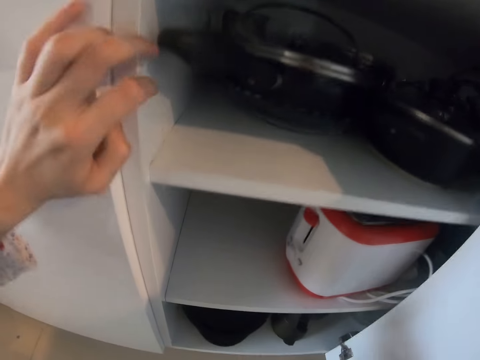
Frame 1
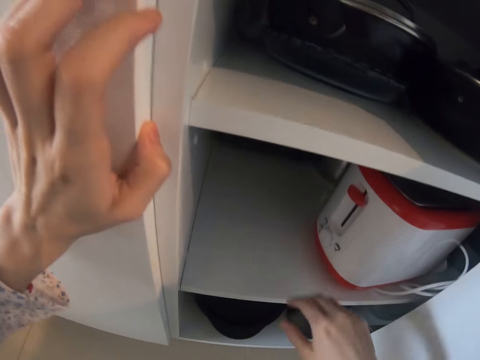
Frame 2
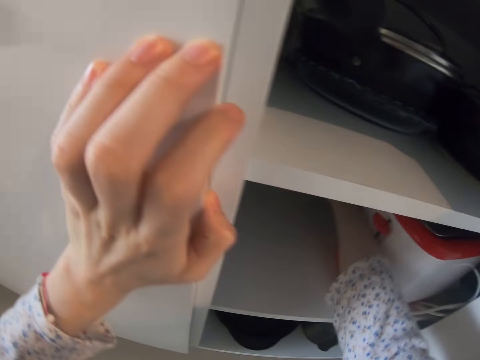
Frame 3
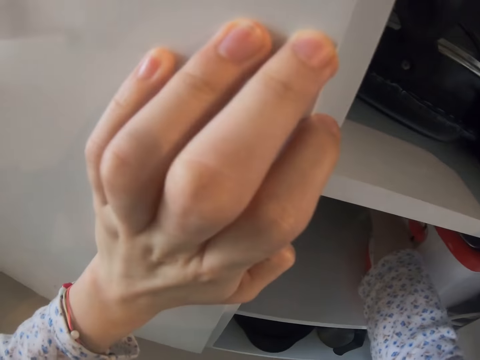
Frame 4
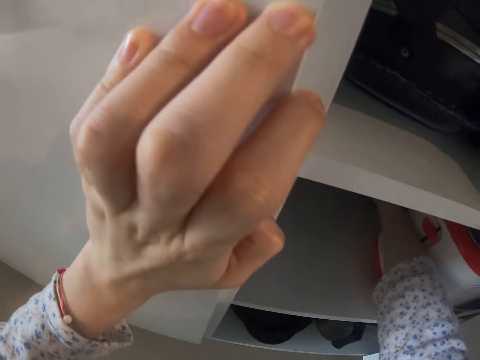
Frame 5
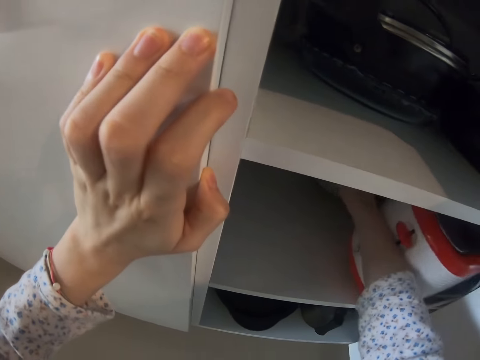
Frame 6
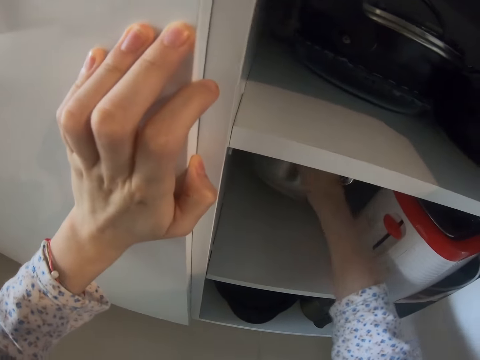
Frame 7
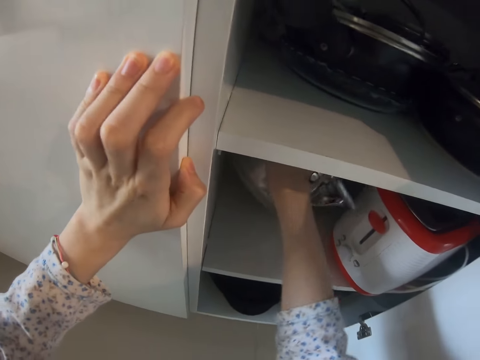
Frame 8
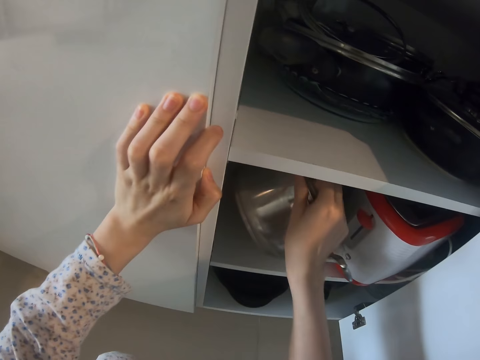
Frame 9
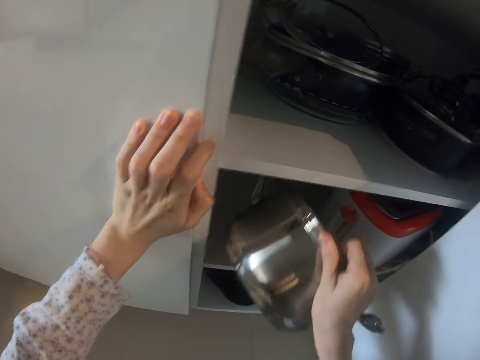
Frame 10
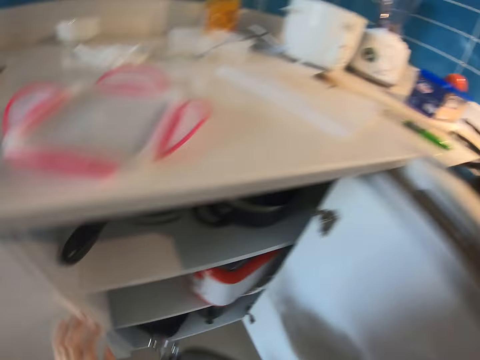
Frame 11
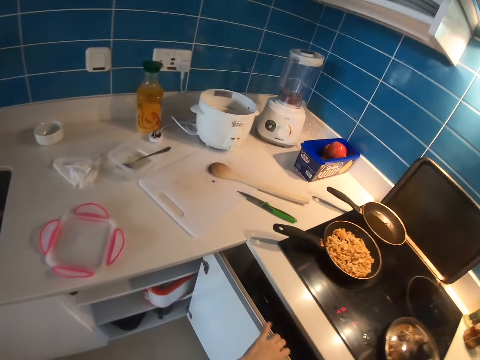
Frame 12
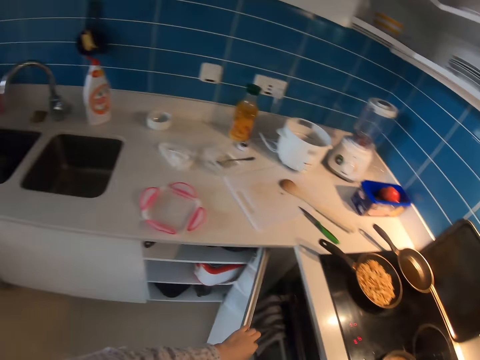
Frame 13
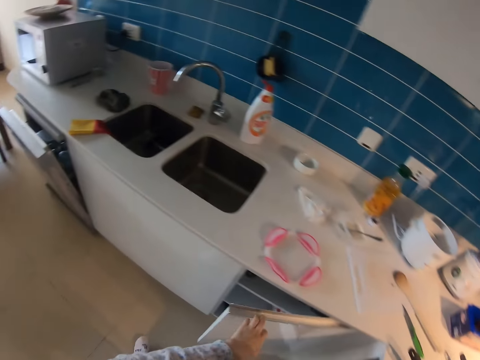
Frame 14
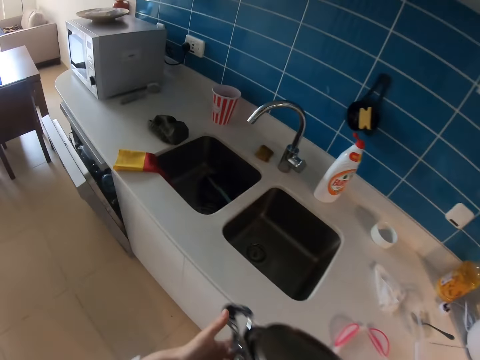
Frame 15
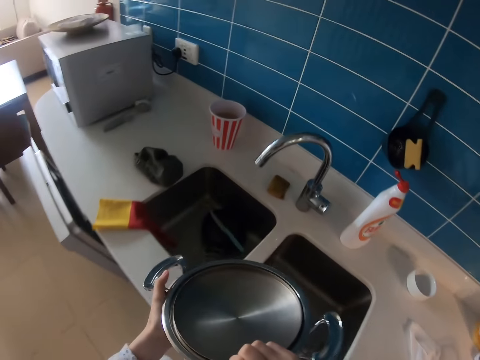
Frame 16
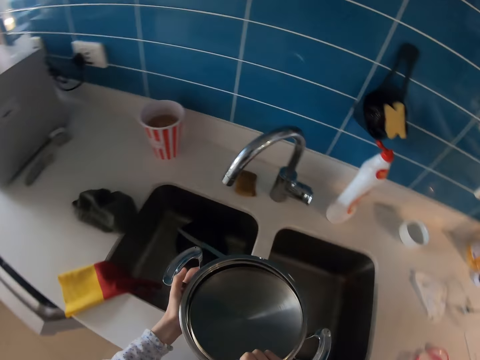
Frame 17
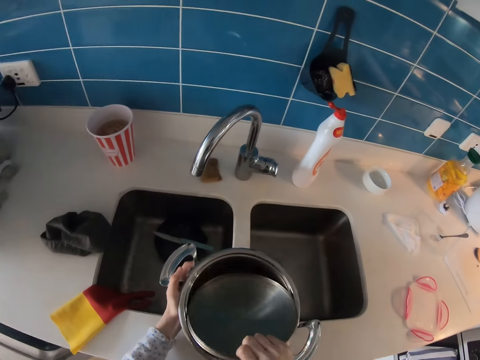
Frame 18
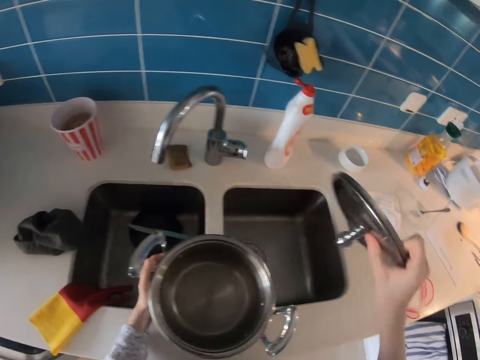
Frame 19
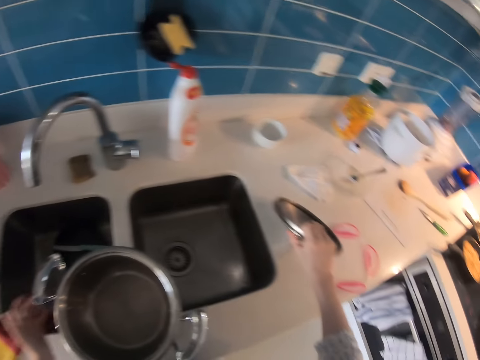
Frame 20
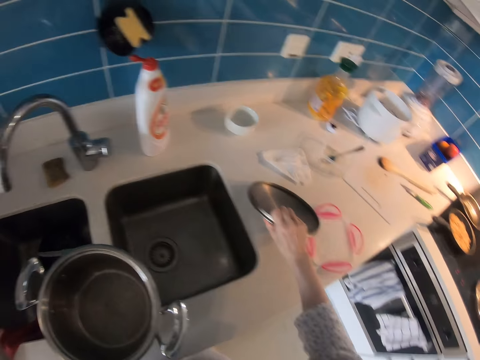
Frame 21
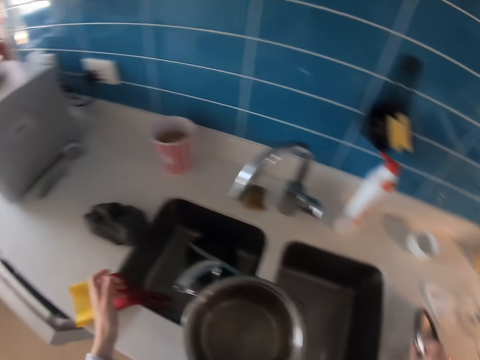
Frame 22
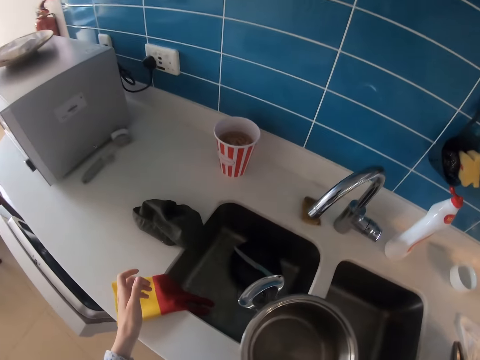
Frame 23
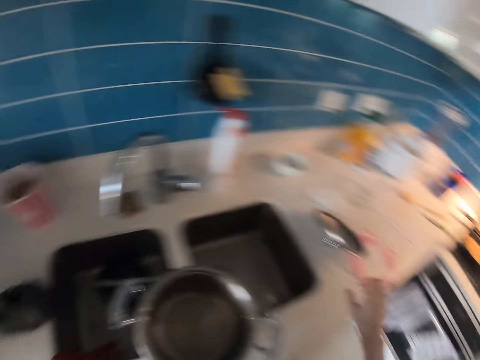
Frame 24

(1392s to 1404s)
The camera wearer looks in the drawer. They remove the cooking pan or pot from the cabinet. They stand up and close the cabinet. They place the pot on the sink. They remove the cooking pan lid. They place the lid on the table. They look around the kitchen.

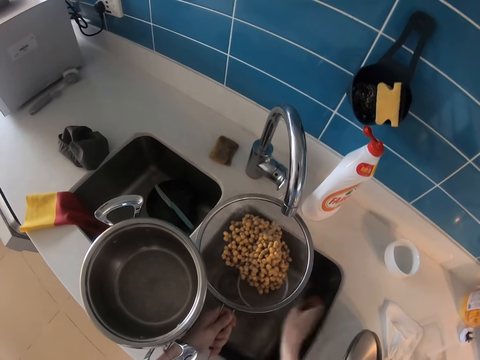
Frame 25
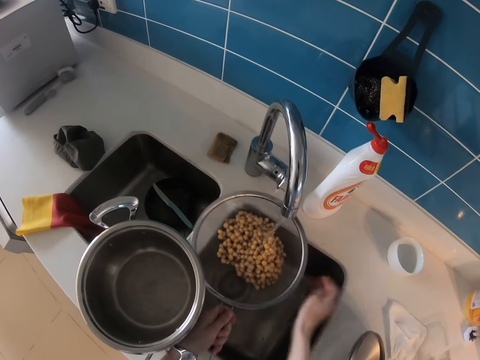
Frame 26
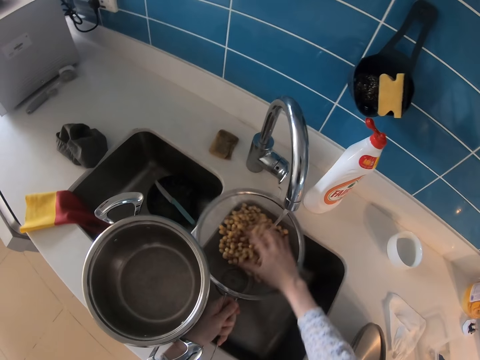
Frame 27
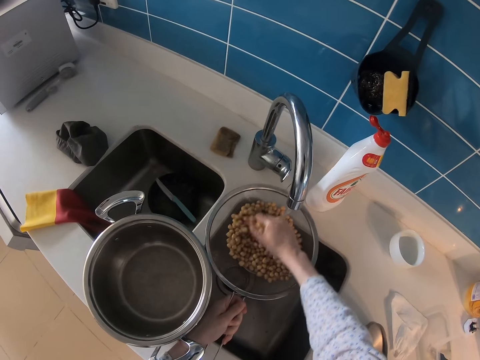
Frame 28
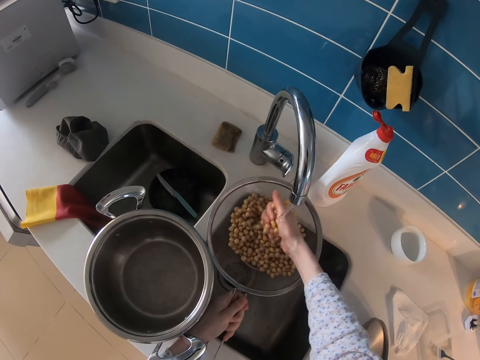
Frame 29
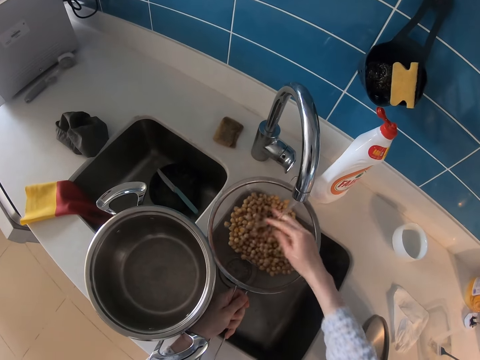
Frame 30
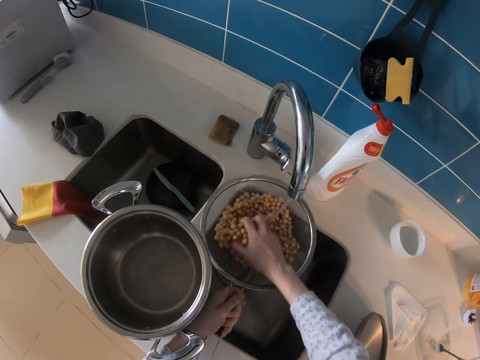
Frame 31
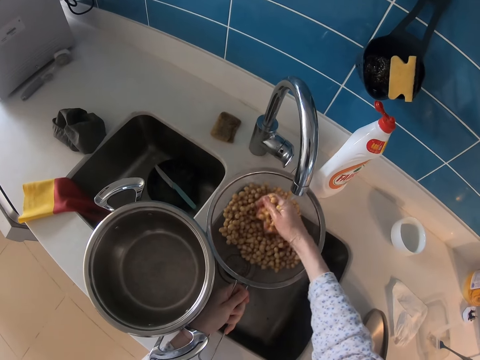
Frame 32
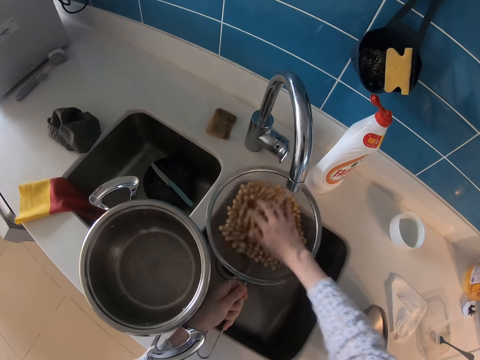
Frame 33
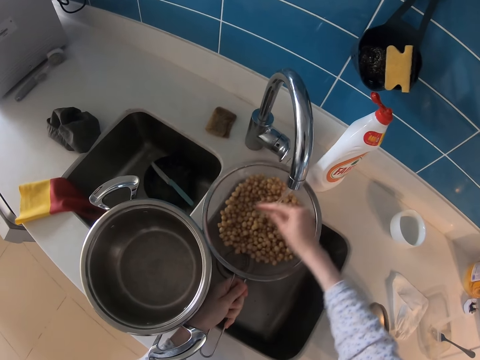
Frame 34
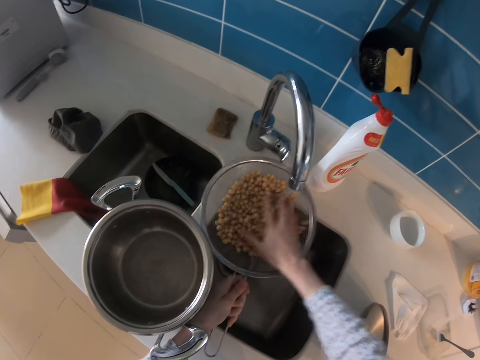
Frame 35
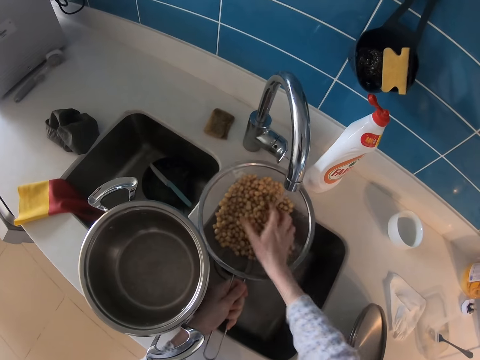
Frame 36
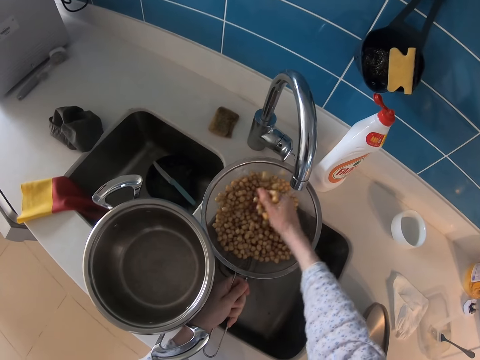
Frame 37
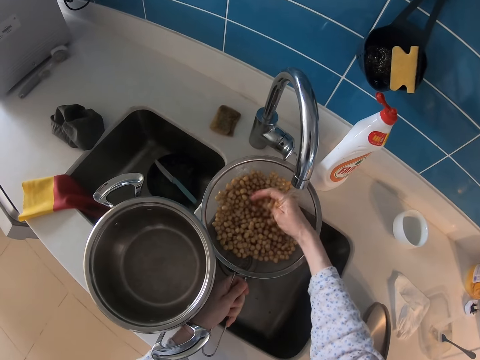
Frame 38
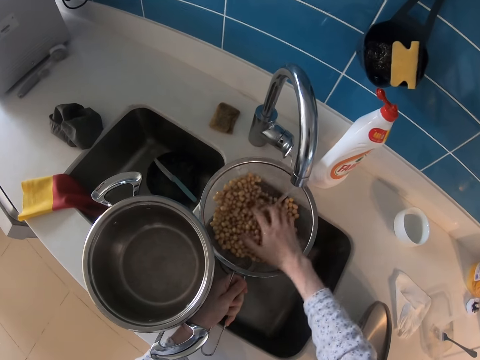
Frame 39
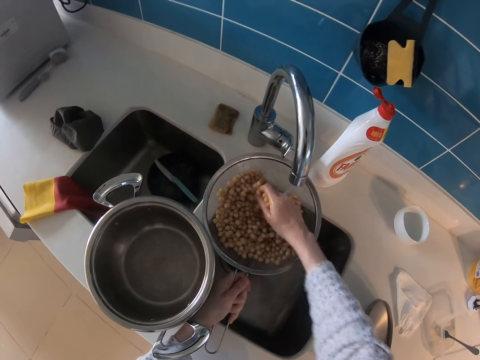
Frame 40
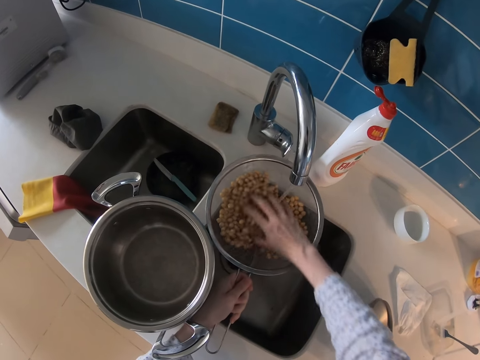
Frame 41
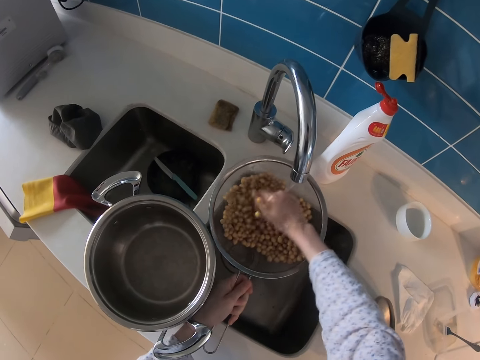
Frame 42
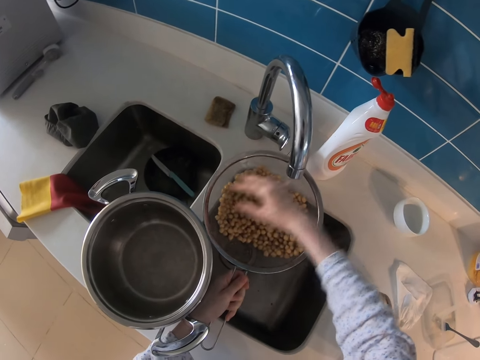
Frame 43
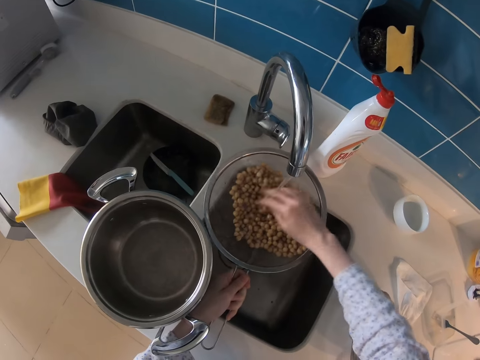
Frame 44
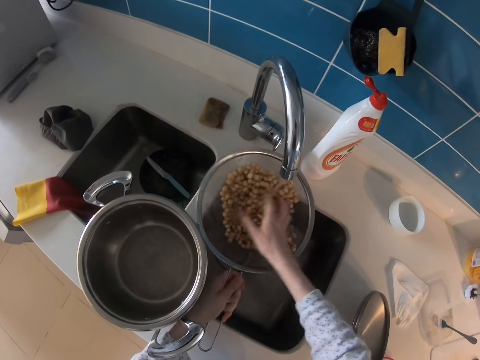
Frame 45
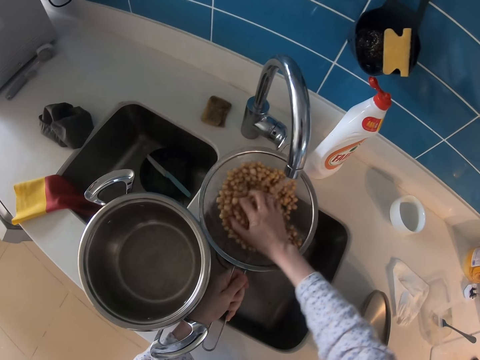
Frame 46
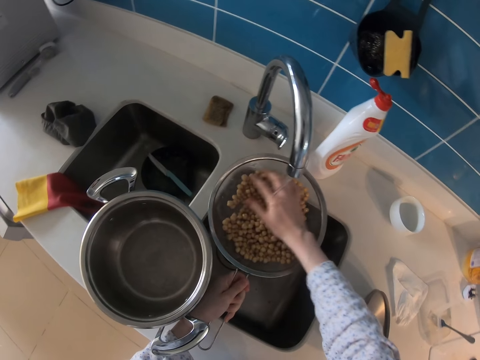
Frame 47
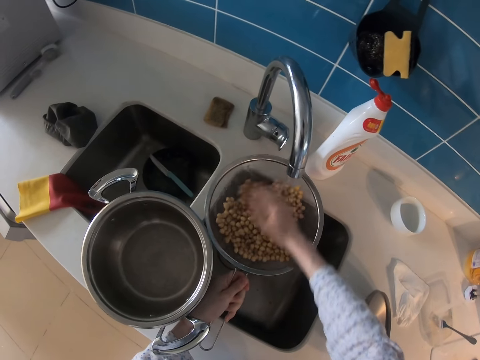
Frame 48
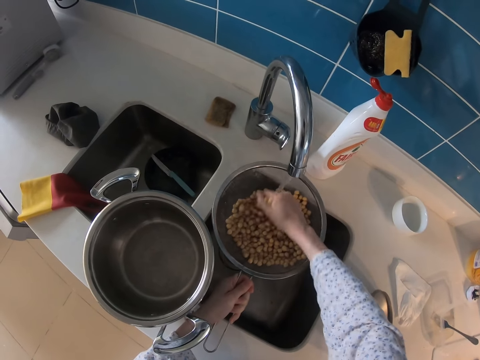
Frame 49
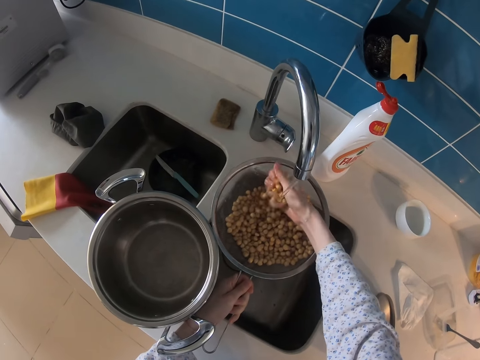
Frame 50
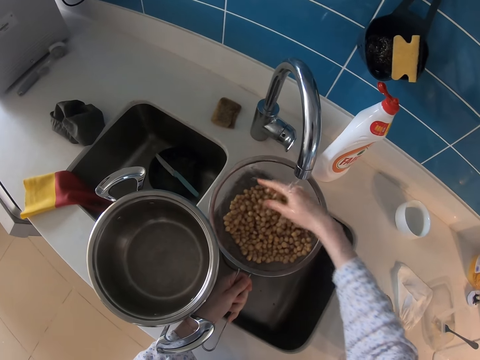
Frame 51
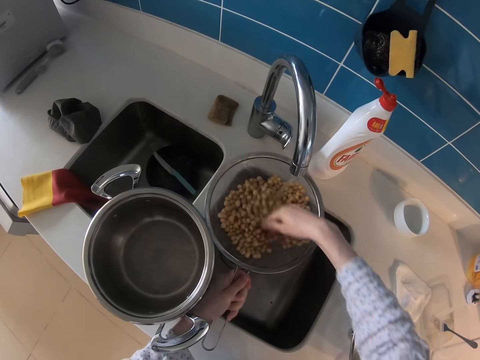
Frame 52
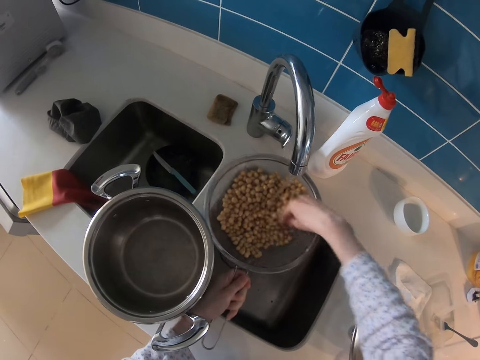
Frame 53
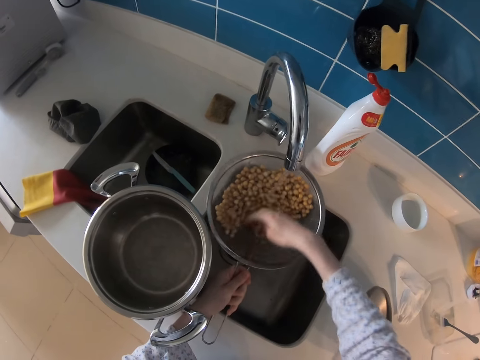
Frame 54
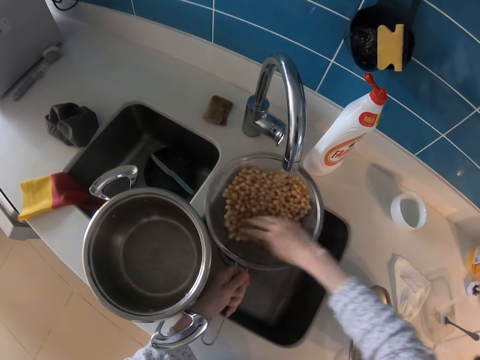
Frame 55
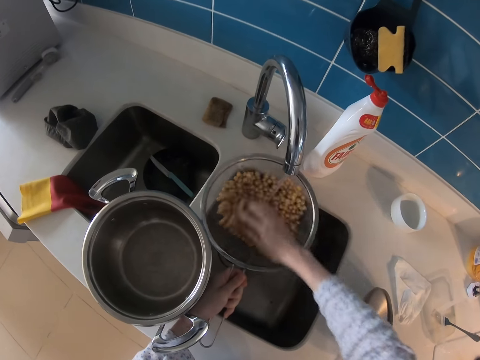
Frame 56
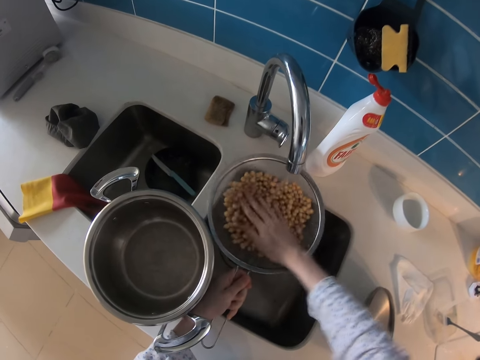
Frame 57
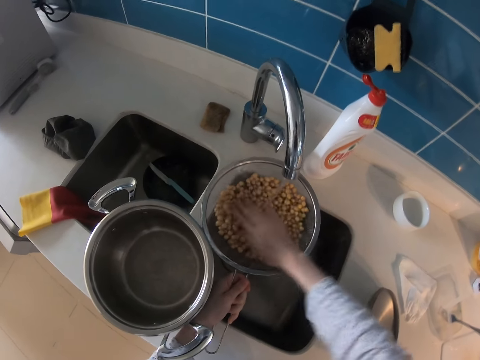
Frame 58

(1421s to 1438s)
The camera wearer moves the tap. They move something in the sink. They wash the beans.
